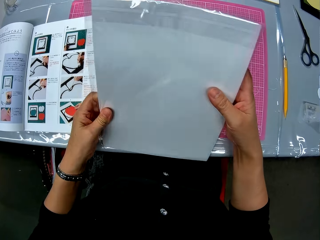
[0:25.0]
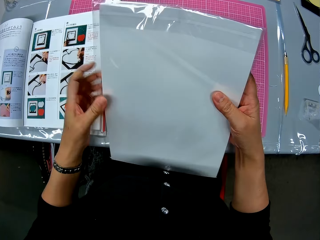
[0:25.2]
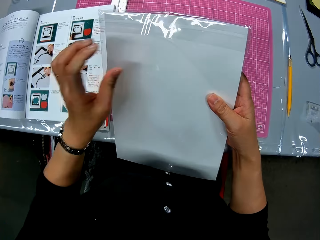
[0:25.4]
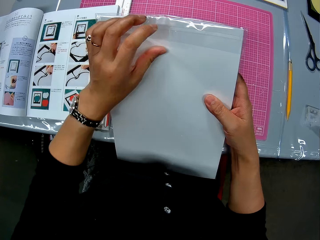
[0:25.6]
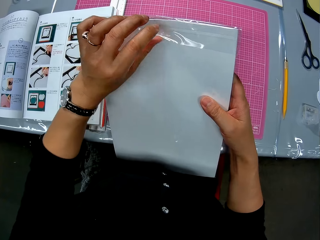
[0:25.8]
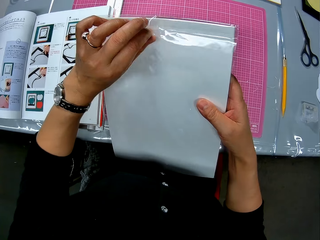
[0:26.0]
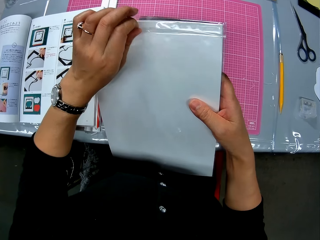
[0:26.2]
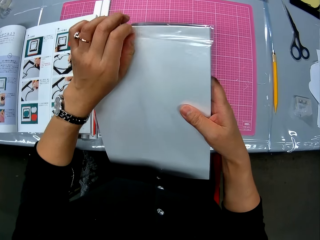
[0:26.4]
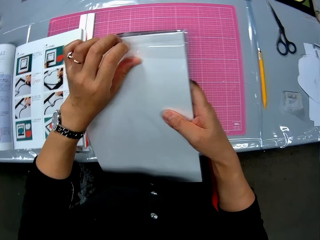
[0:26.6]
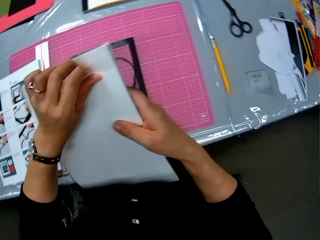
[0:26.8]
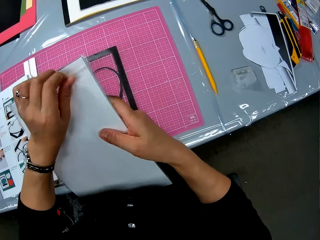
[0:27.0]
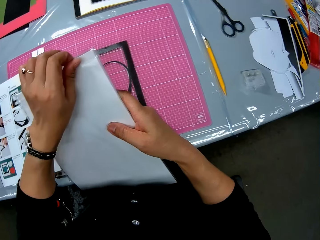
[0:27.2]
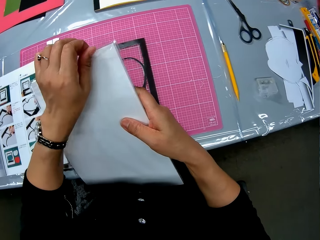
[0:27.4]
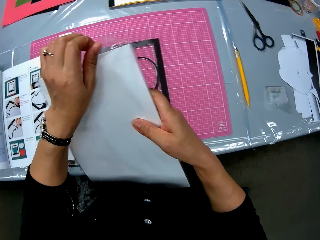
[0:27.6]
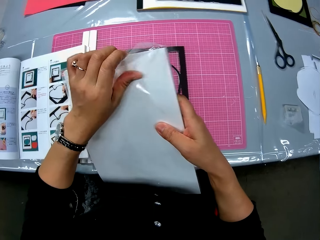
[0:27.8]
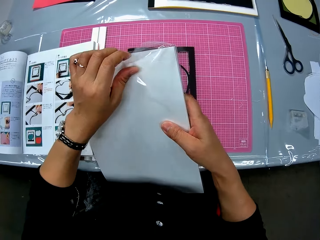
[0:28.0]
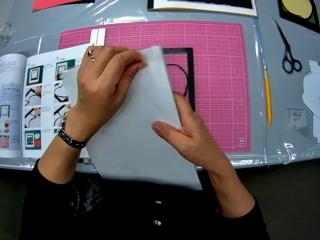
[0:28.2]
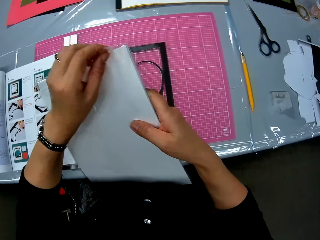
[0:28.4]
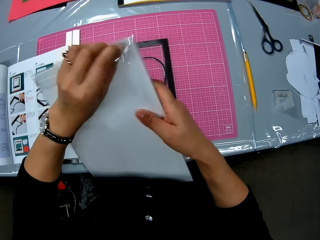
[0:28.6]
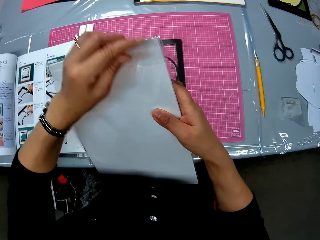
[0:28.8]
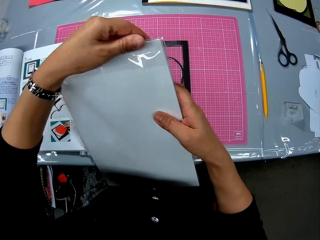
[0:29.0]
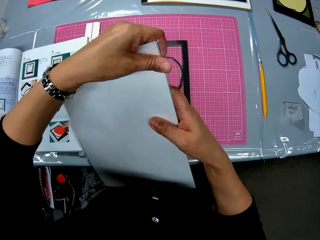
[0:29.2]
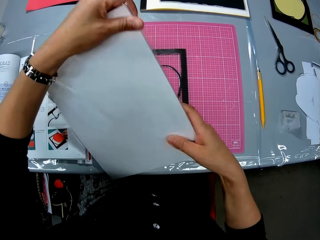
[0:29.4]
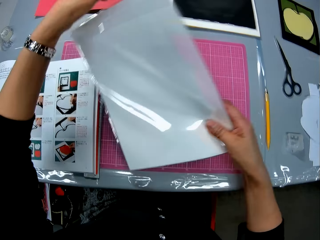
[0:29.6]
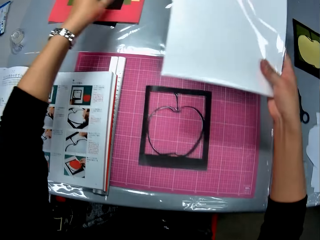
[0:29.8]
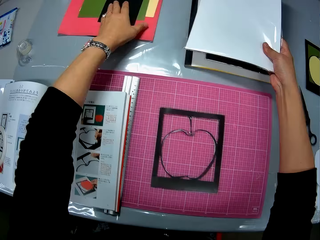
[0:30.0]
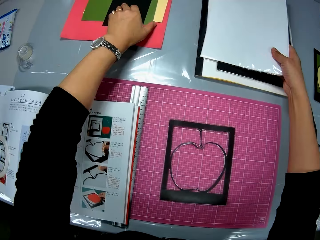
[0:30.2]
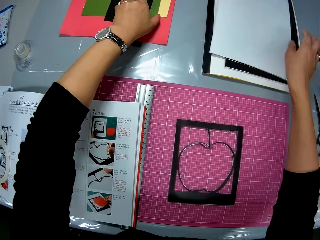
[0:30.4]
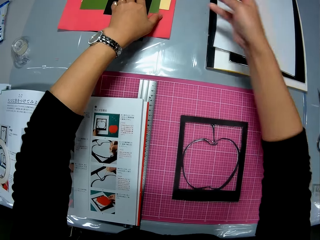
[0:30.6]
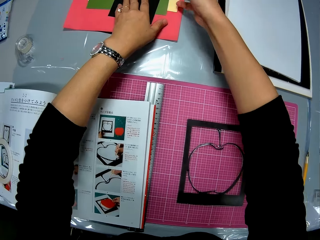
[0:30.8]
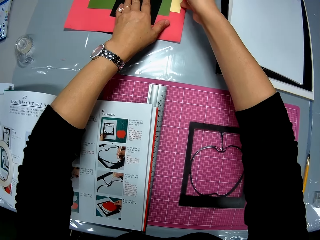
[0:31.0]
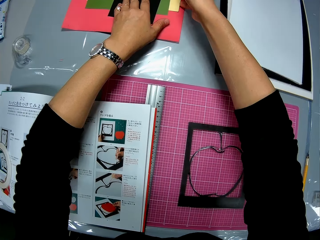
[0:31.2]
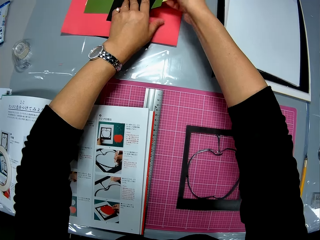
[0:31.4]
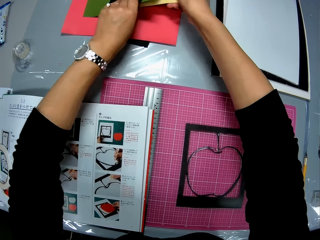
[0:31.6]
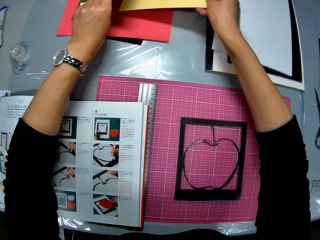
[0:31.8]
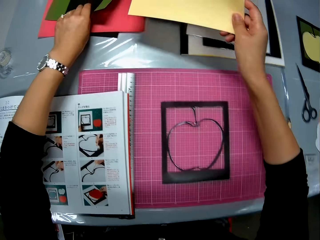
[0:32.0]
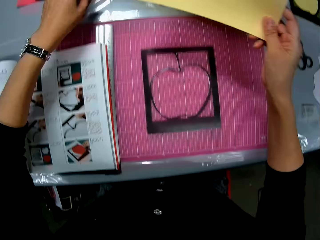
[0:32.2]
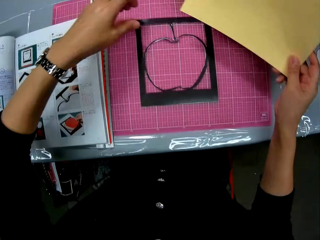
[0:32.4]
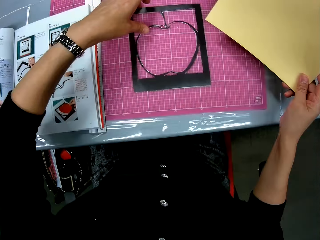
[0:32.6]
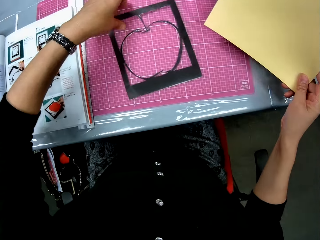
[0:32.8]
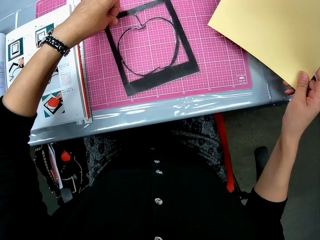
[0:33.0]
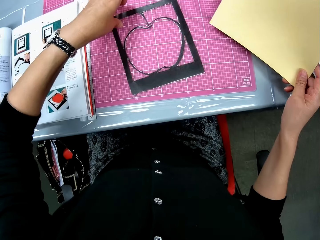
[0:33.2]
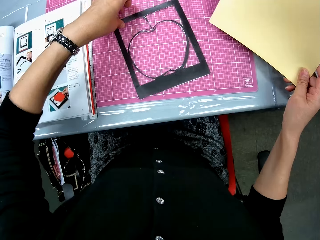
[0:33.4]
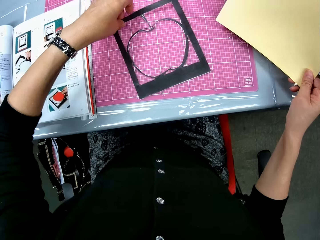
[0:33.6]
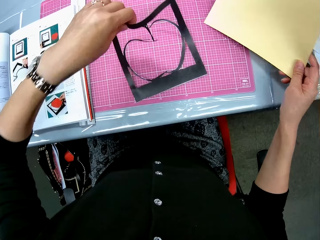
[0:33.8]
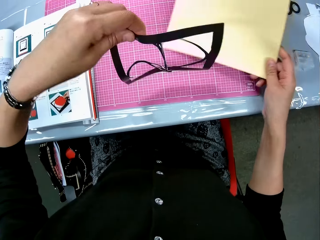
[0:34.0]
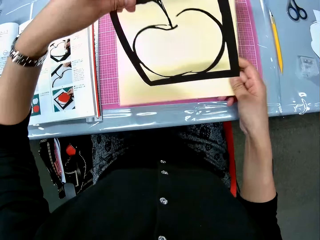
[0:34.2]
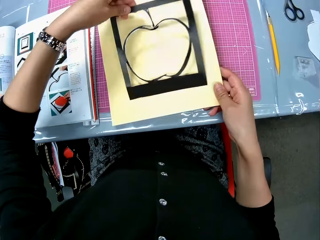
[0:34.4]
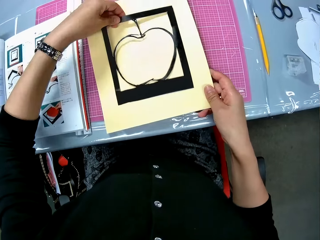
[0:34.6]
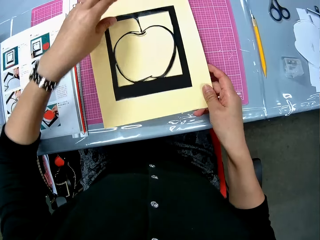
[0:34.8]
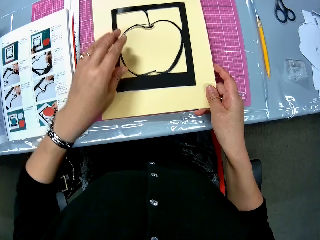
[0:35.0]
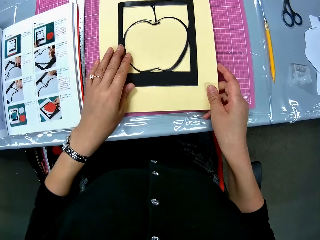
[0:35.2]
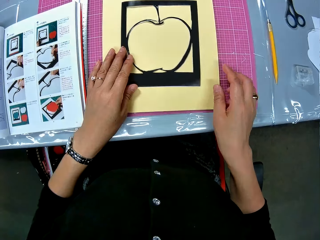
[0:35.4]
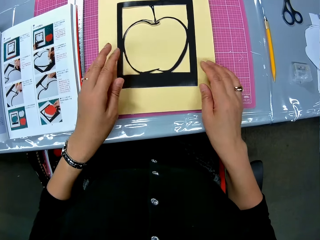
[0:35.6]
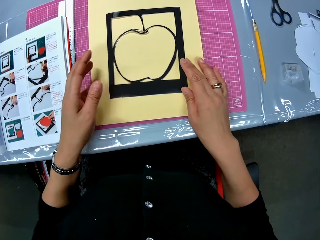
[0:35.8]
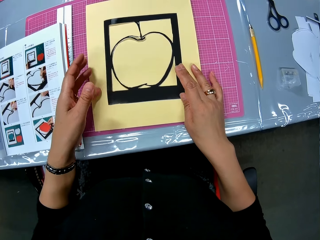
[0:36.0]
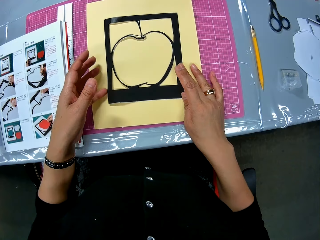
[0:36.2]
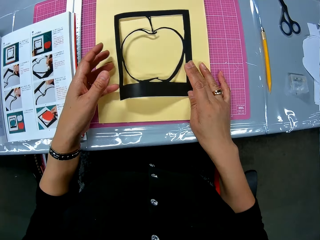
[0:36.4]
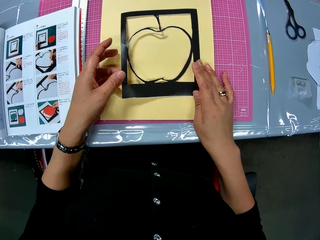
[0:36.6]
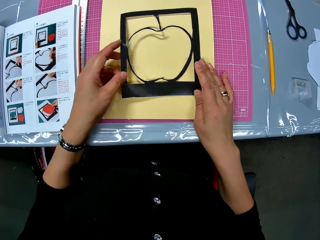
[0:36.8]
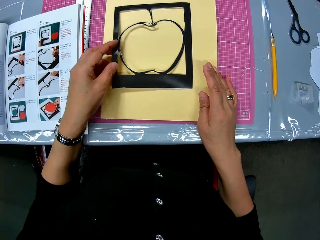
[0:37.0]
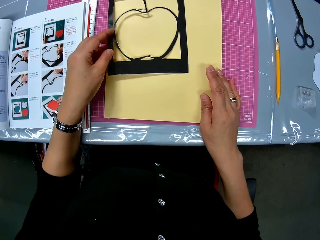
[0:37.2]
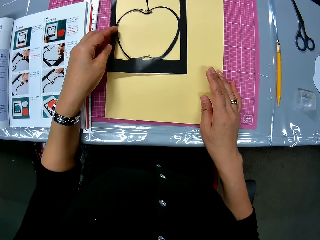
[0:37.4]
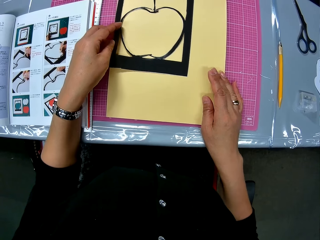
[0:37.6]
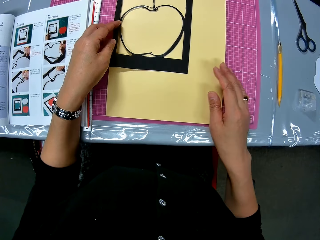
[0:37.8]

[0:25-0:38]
The camera wearer opens the seal of the cardboard pack. They close the seal of the cardboard pack. They take a yellow cardboard beneath the cardboard stack. They drop the white cardboard pack on the table. They pick up the cutting mat. They pick up the paper craft from the cutting mat. They place the cutting mat on the table. They place the paper craft on the yellow cardboard. They adjust the cutting mat. They set the paper craft on the yellow cardboard.

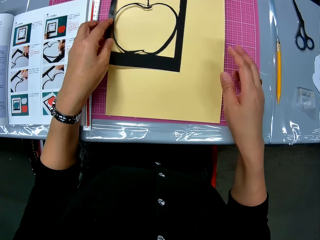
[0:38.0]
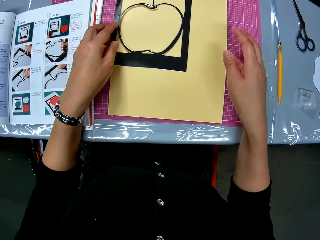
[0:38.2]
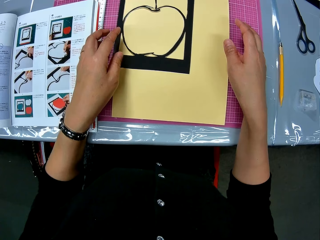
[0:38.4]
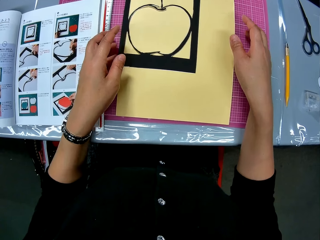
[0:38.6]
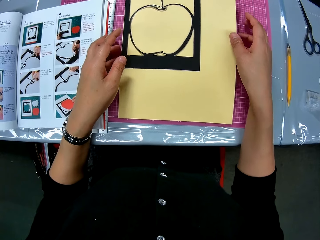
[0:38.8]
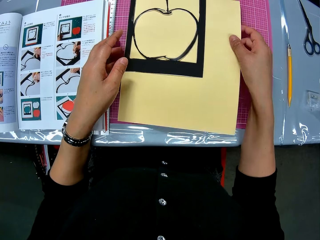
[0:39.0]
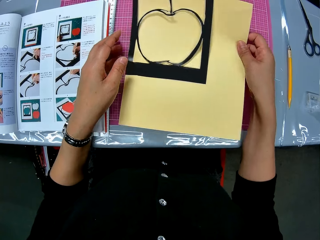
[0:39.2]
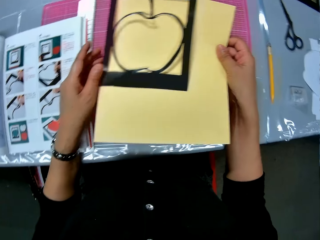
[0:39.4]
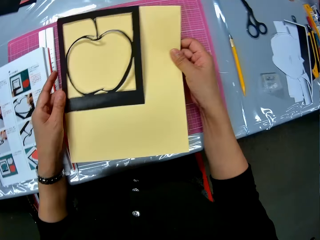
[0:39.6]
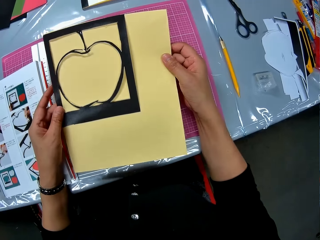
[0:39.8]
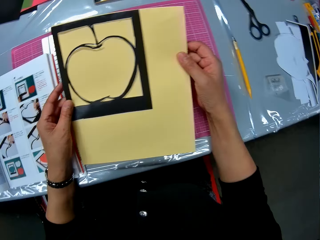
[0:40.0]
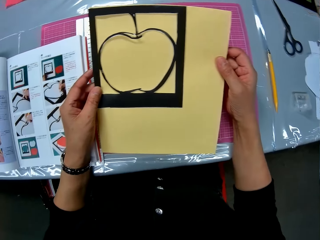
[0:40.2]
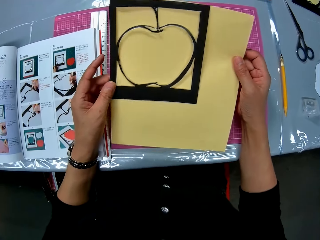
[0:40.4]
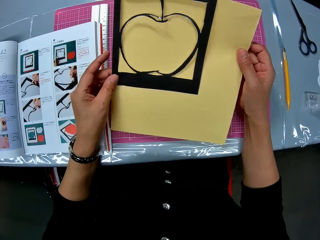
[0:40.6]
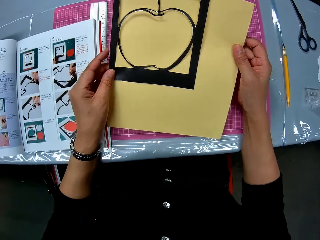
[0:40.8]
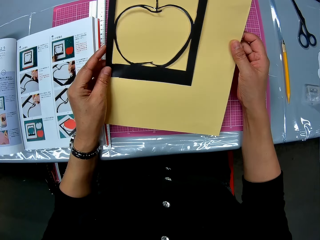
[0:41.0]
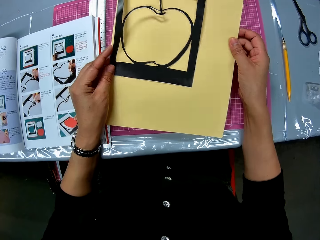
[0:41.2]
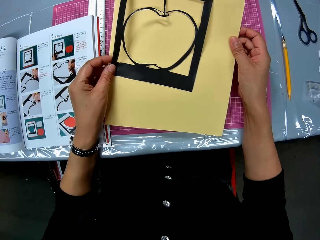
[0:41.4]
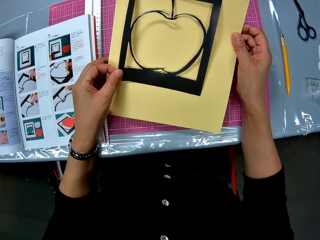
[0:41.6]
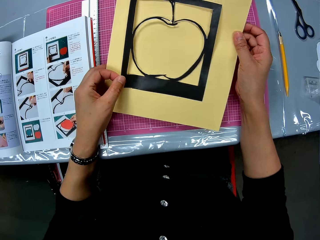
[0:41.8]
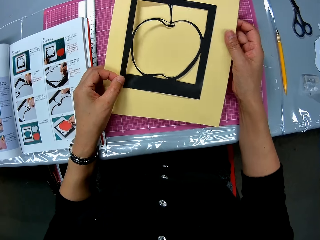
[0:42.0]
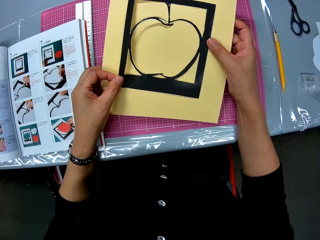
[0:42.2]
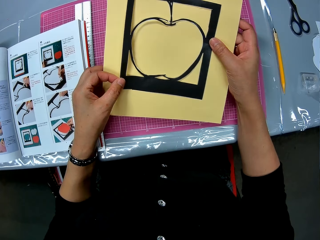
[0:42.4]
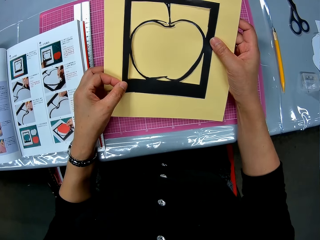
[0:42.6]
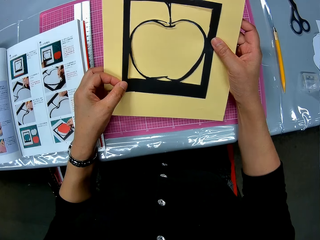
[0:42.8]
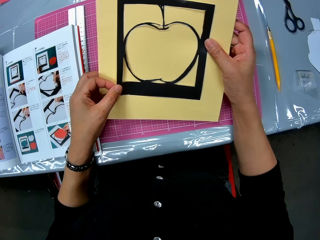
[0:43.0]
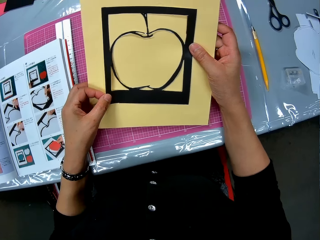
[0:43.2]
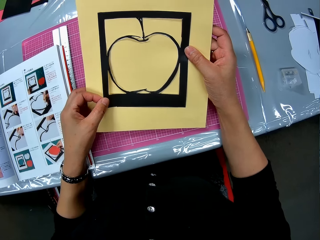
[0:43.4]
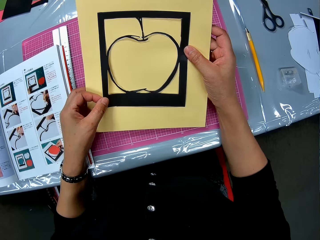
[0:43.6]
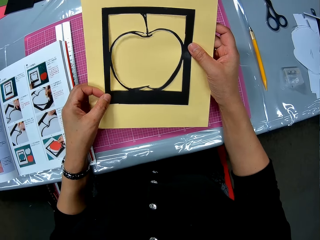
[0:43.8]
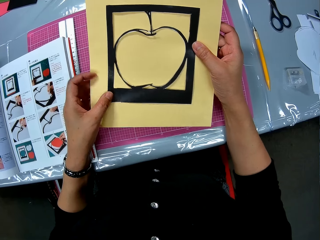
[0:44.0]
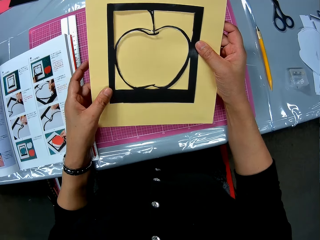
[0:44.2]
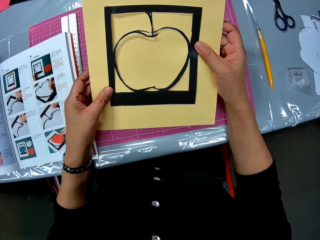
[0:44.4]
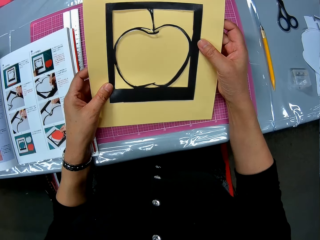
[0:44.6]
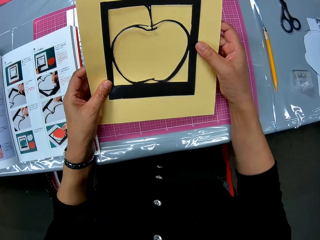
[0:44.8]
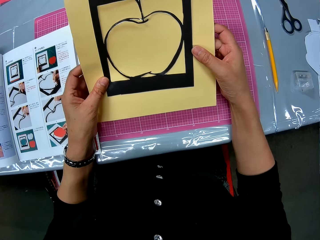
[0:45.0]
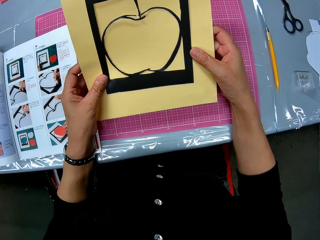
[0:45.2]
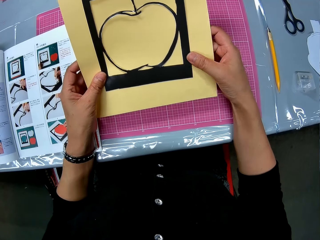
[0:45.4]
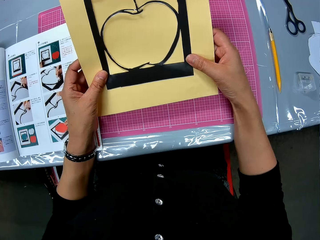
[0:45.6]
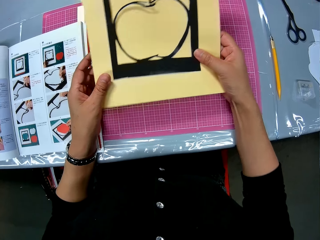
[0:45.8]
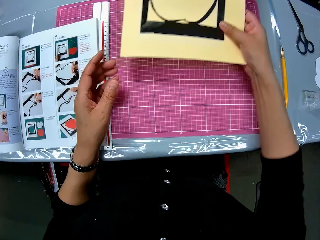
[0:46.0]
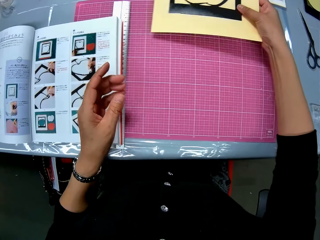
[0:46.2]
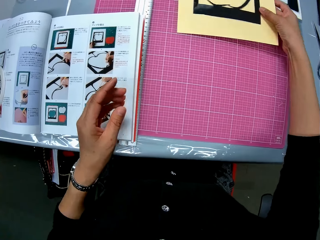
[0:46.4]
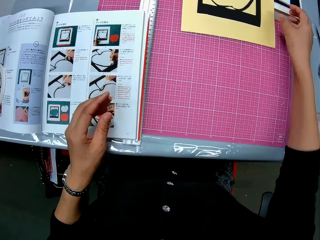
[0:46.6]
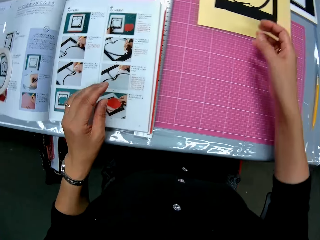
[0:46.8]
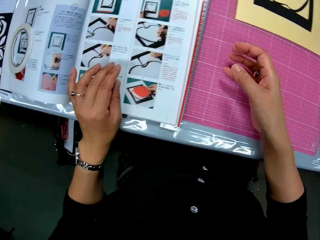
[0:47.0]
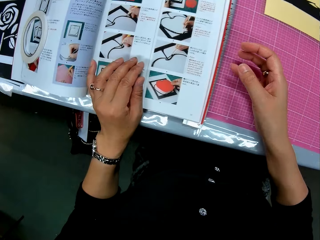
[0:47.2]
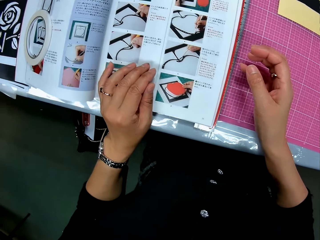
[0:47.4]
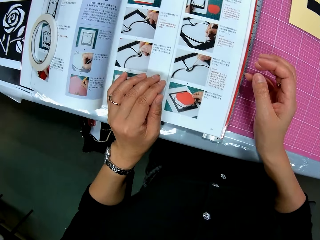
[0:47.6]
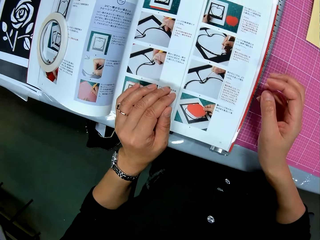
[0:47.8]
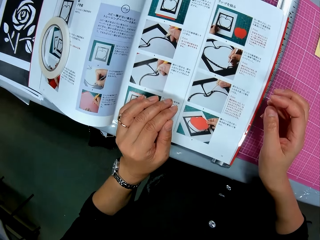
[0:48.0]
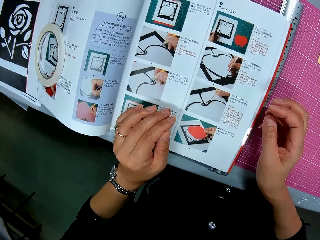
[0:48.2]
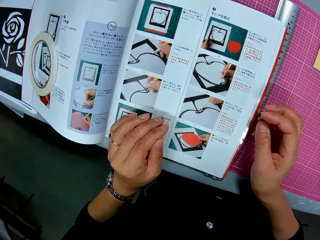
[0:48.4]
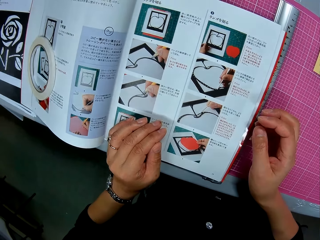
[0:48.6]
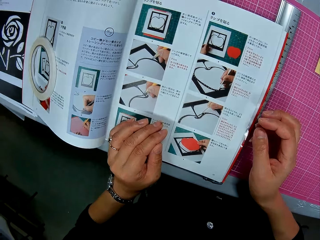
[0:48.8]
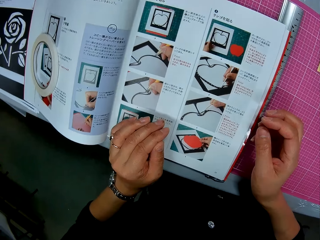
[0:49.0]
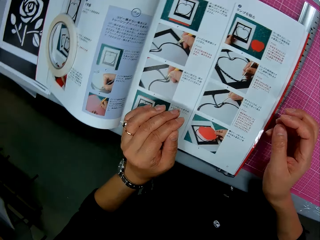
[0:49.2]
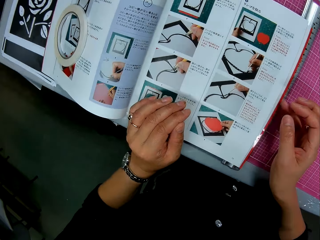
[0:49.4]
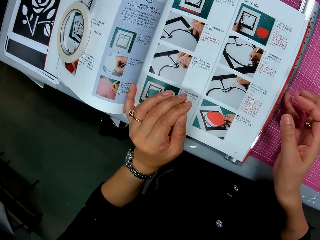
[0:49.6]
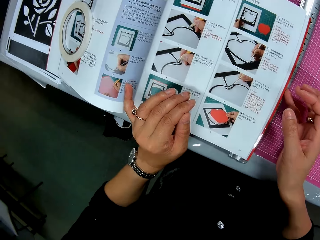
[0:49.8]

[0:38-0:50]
The camera wearer examines the paper craft on the cardboard. They drop the cardboard on the cutting mat. They check the drawings in the book.
